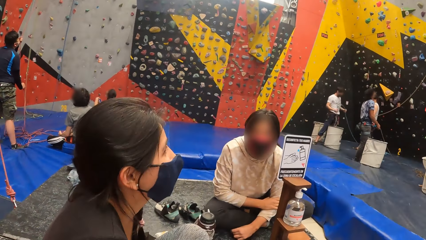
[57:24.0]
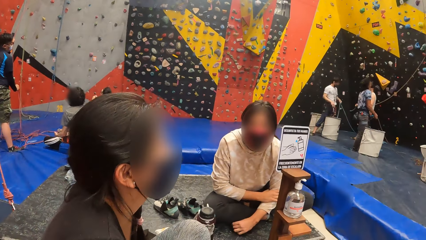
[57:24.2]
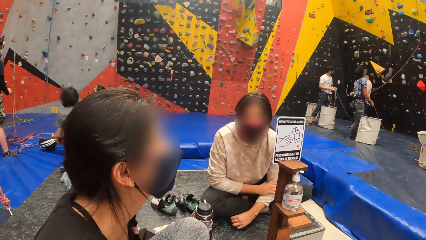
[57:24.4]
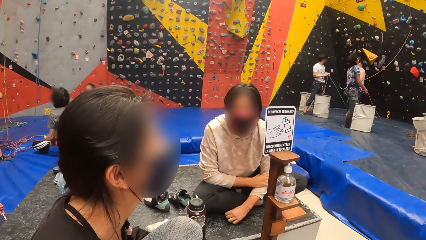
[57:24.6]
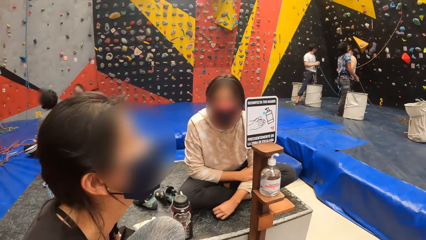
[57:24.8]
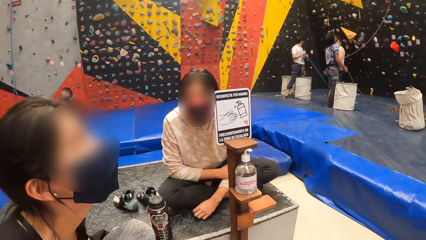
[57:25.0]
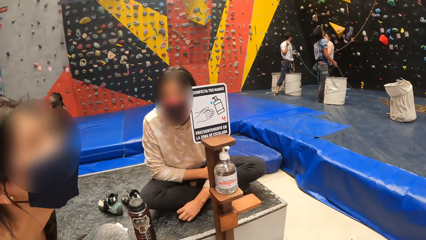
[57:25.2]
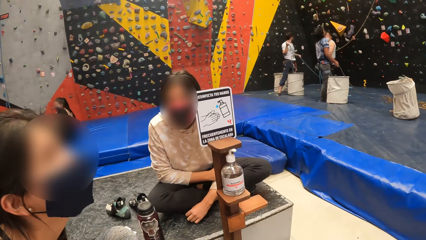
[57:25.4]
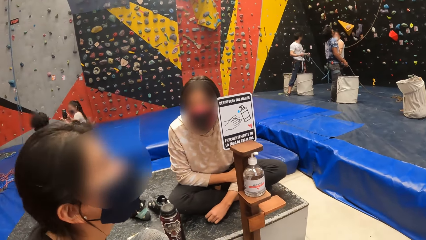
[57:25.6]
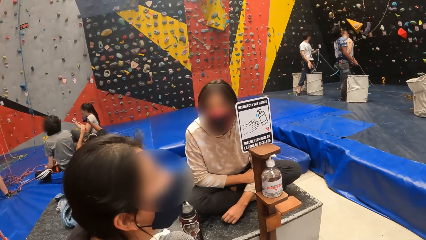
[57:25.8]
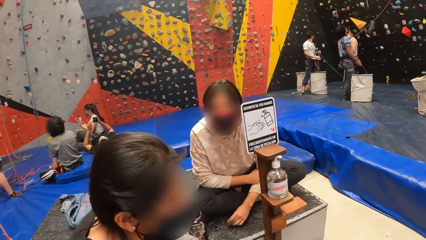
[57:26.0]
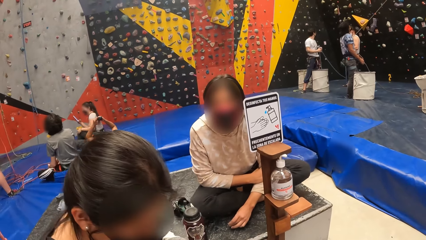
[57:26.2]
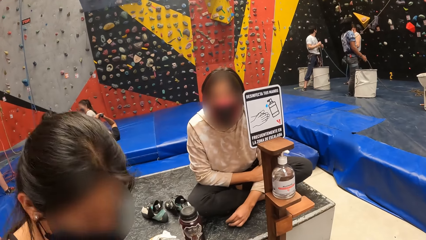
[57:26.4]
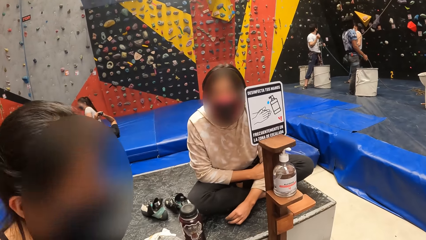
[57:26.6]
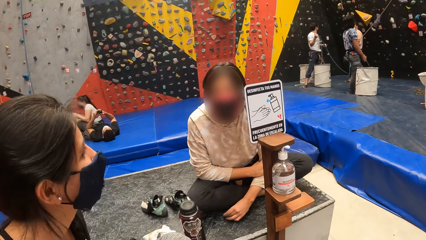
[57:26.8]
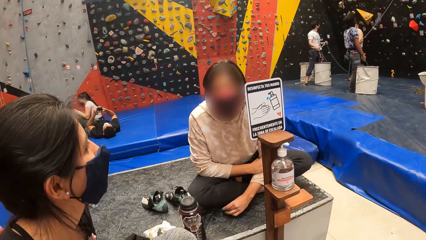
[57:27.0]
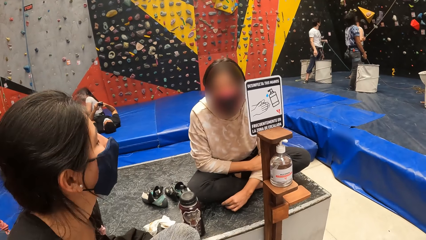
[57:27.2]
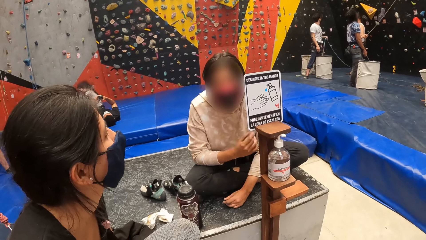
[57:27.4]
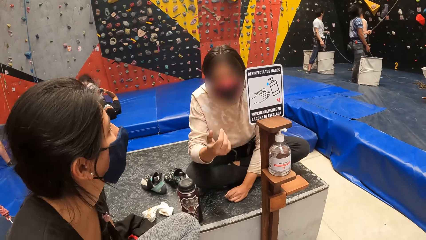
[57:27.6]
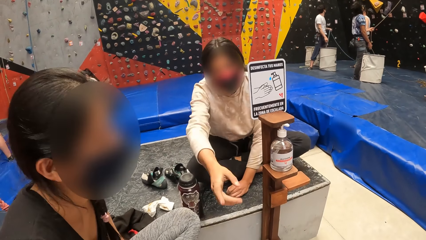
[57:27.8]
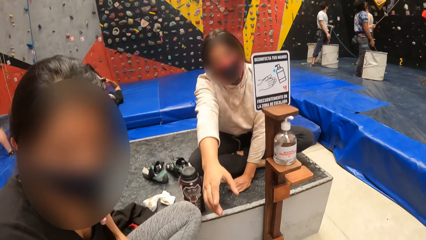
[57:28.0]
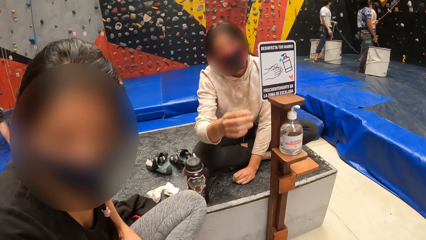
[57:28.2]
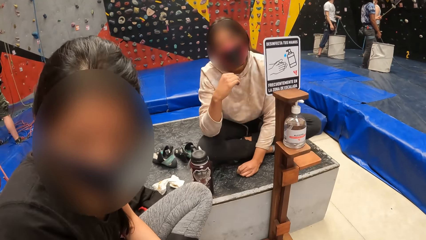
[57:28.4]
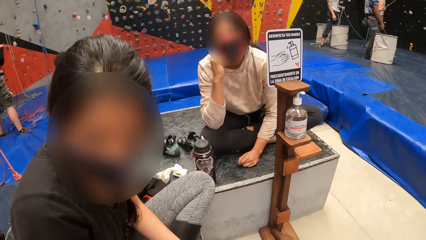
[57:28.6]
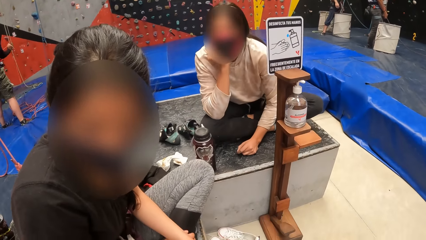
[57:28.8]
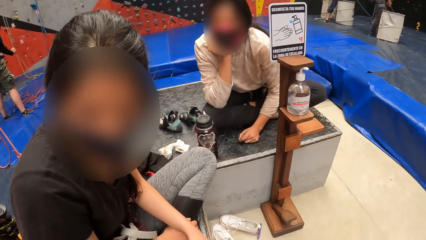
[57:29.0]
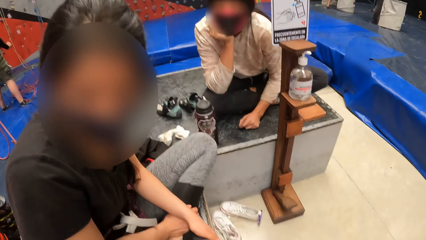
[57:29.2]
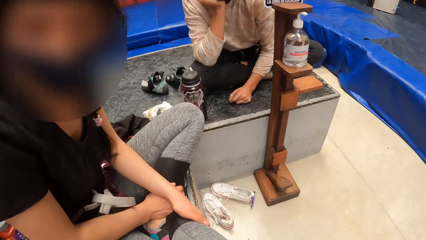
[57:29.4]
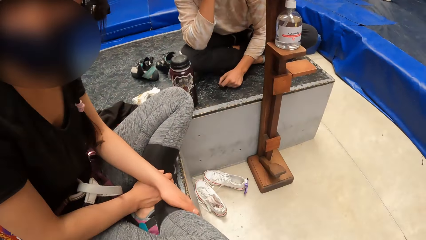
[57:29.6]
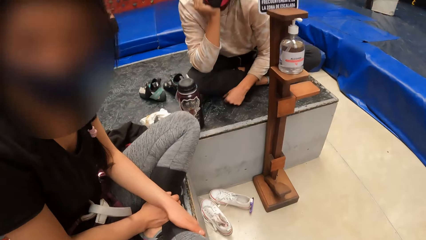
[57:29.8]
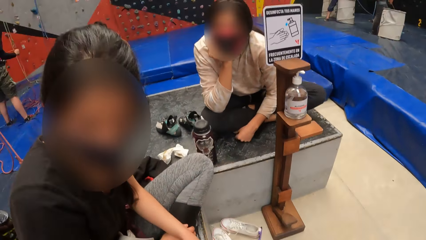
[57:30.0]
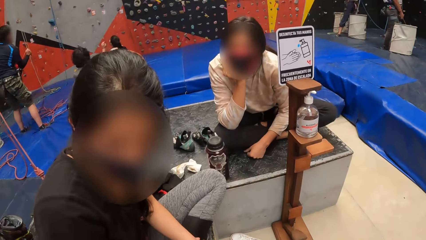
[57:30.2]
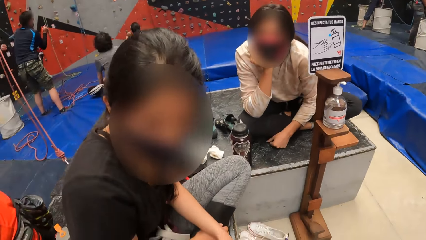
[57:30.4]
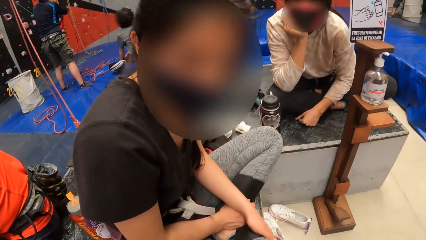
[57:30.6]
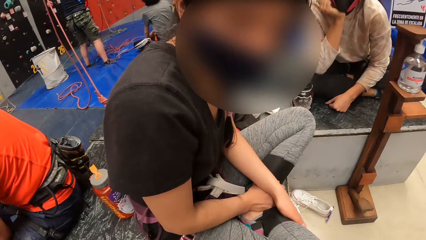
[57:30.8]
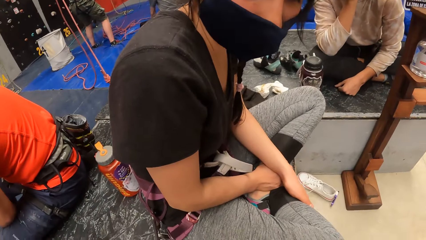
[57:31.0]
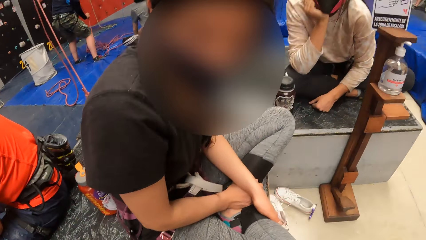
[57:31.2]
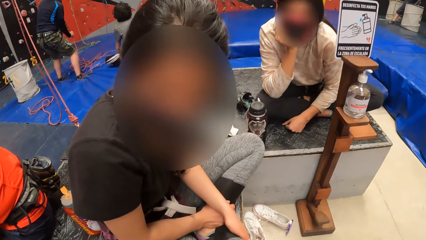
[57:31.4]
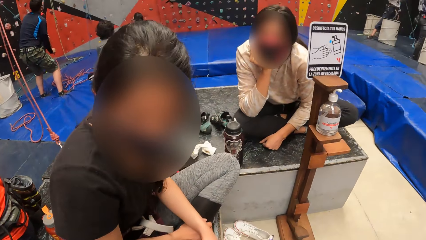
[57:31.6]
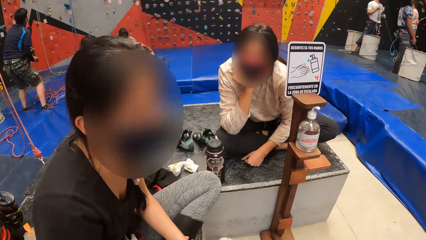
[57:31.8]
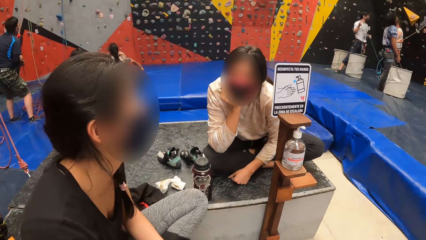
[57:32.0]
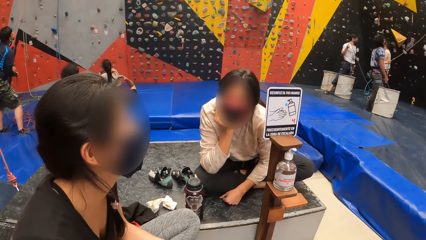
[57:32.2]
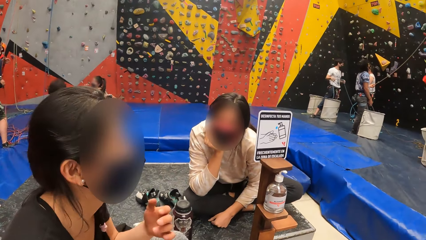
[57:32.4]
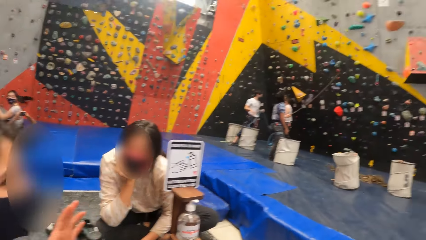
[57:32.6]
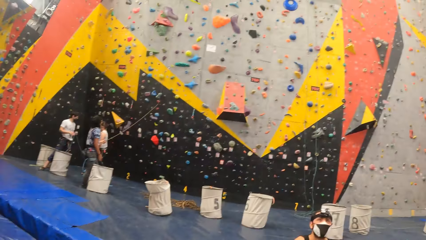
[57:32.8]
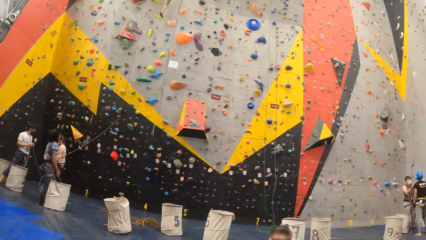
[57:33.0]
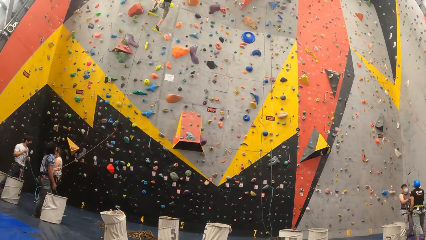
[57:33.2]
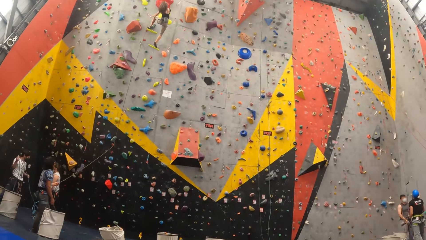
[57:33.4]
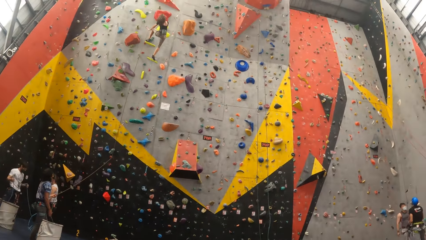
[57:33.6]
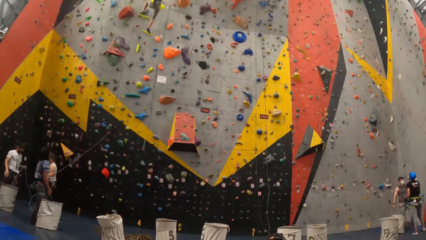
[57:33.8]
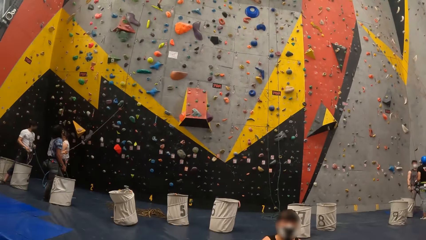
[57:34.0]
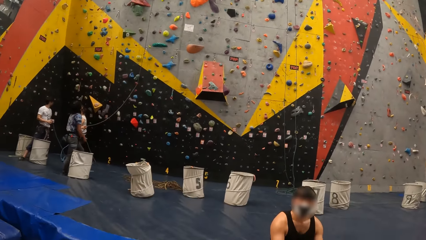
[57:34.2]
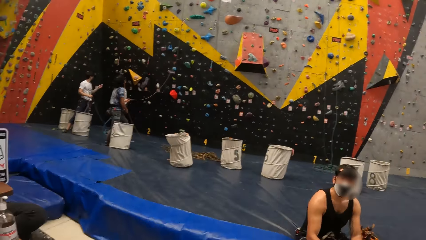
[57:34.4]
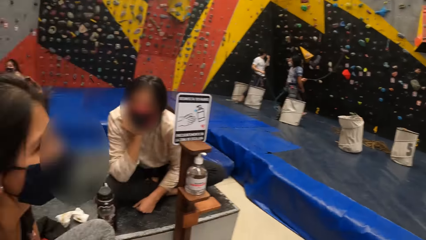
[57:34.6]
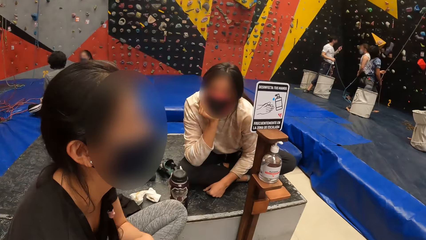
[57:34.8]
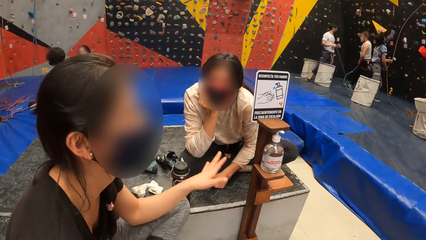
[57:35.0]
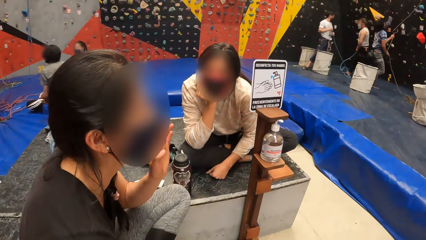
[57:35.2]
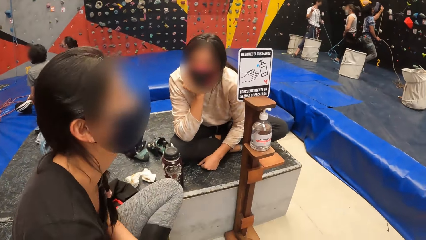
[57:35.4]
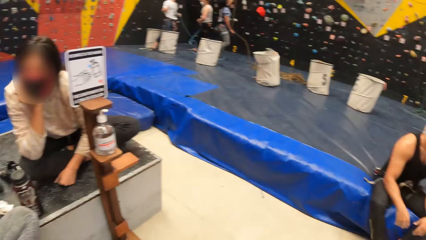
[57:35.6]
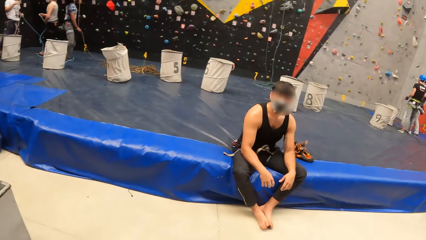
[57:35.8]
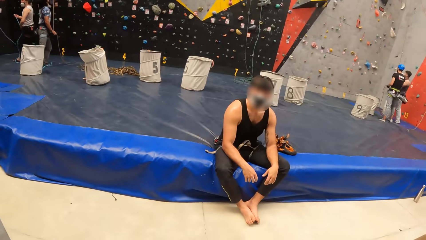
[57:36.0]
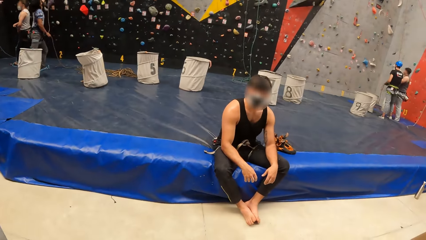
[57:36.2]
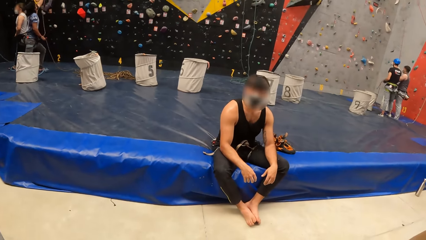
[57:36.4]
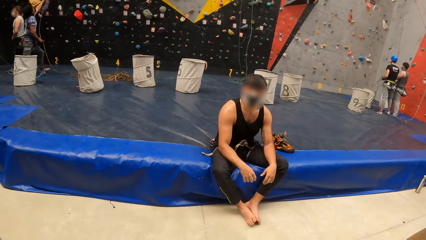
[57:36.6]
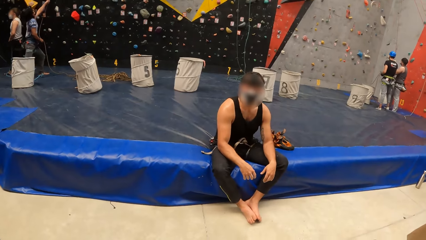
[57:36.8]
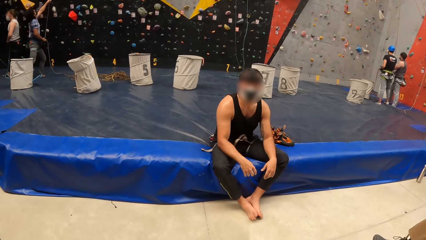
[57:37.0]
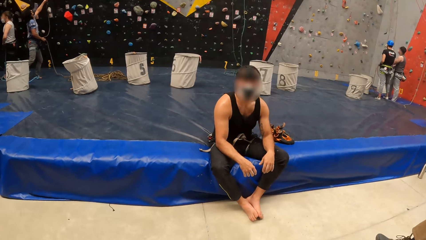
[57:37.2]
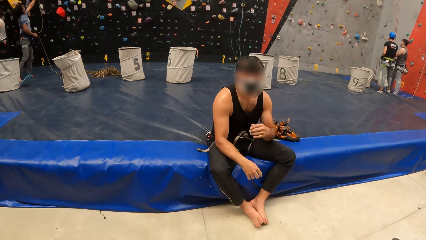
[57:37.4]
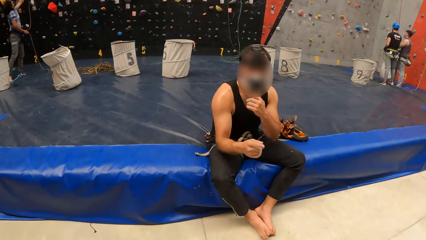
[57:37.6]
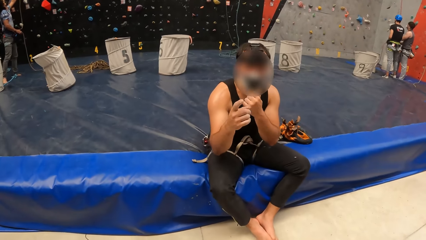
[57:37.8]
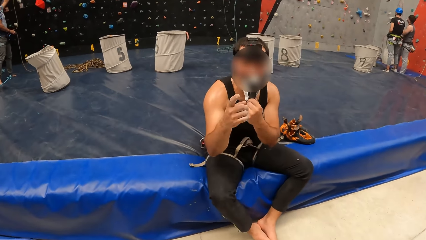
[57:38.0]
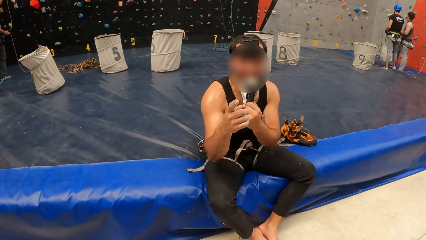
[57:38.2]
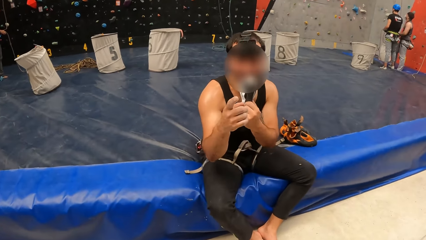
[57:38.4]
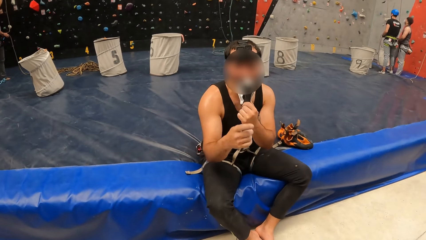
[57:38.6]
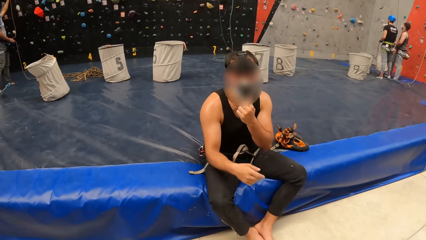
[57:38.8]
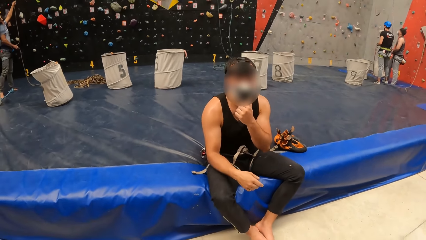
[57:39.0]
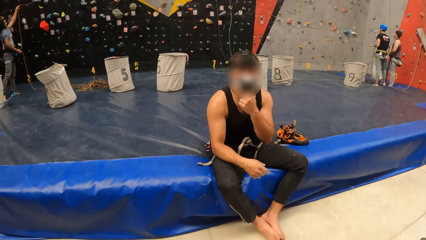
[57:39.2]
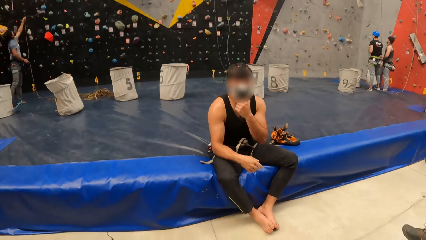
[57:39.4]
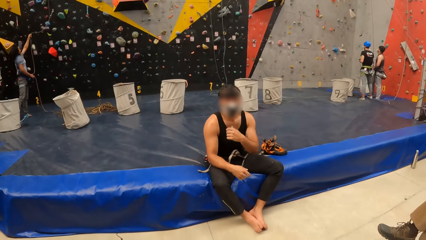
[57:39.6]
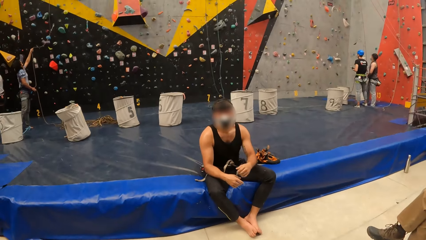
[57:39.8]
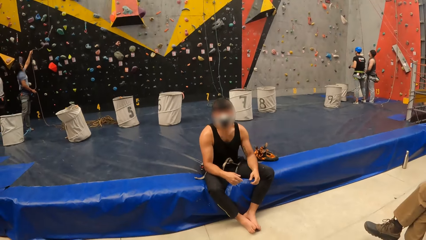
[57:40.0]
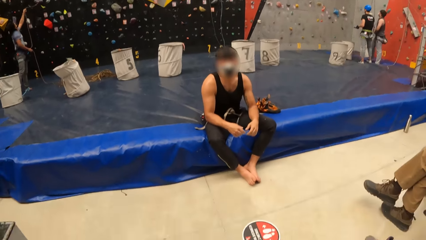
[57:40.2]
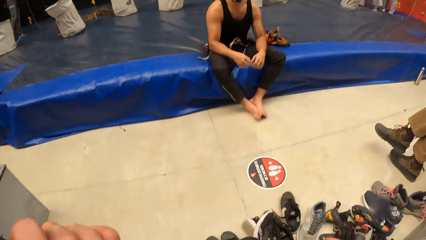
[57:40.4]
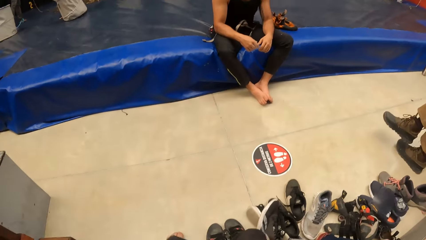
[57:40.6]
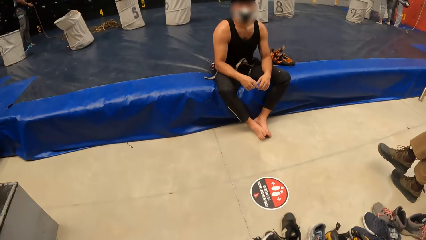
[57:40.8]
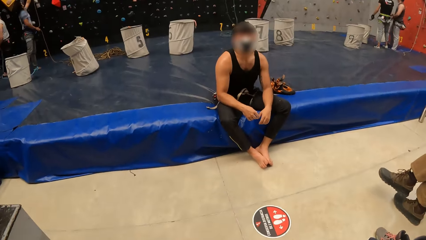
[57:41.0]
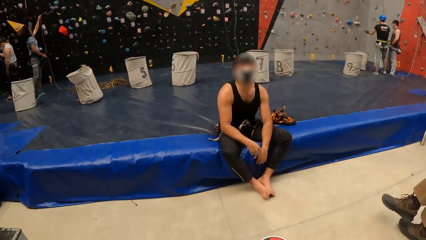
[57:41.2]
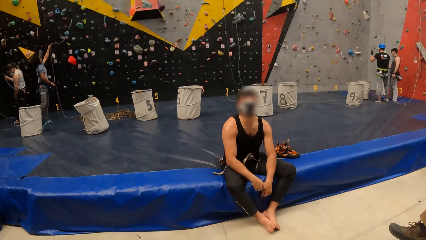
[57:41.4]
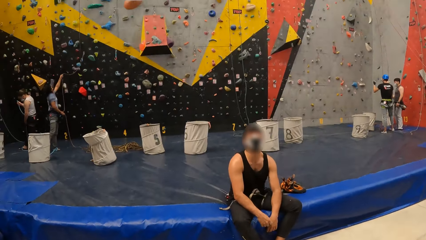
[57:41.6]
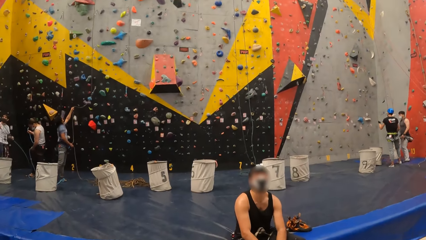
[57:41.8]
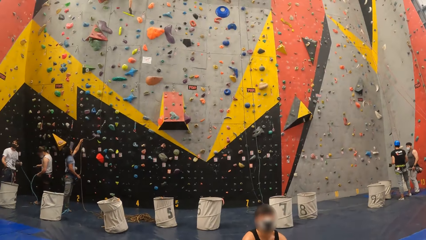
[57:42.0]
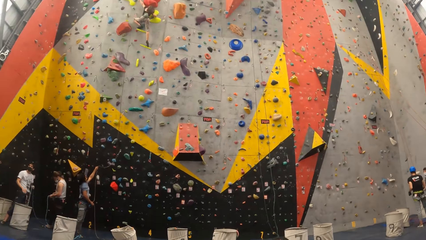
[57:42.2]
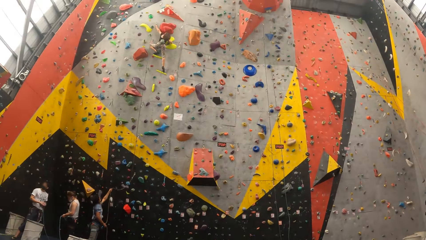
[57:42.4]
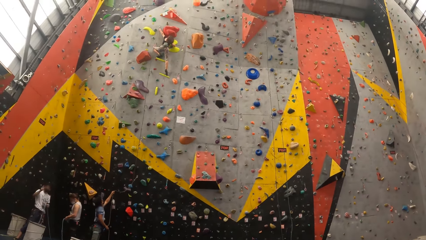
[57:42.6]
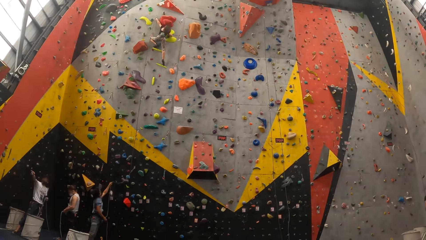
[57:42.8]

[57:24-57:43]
A lady stares at a person. She shakes the shoulders. A woman moves her hand. The person points a right hand finger. The lady looks at the camera wearer. The person looks at the lady. The camera wearer stares around. The lady lifts a left hand. The camera wearer stares around. A man looks at the camera wearer. He moves the mask with his finger, grabs the face mask with a left hand, points a finger at the camera wearer and holds the face mask with a left hand. The camera wearer stares around.
